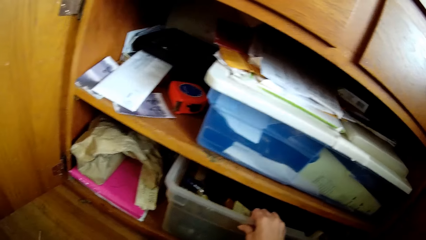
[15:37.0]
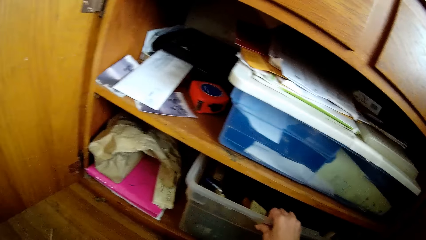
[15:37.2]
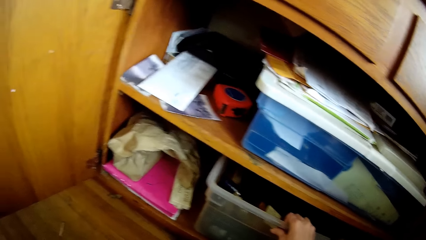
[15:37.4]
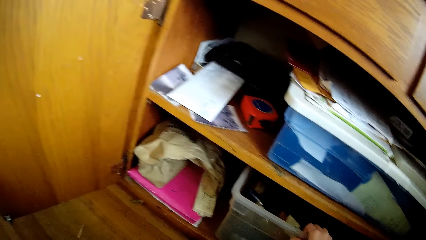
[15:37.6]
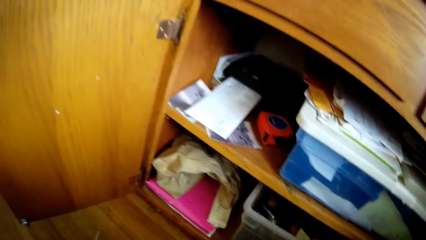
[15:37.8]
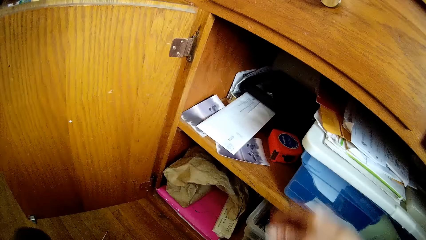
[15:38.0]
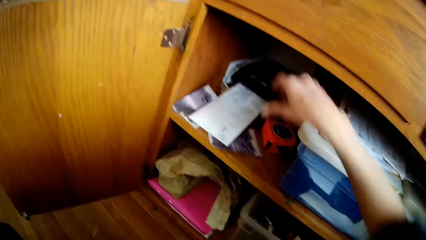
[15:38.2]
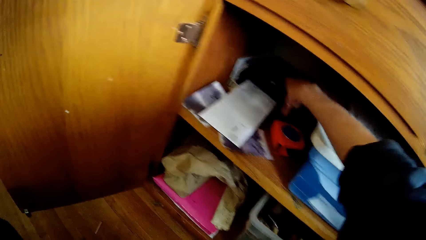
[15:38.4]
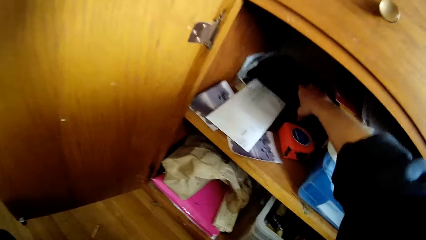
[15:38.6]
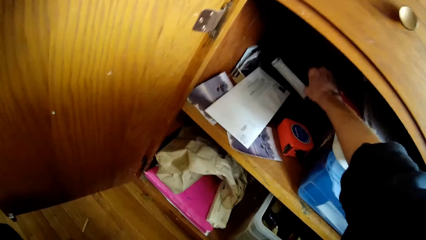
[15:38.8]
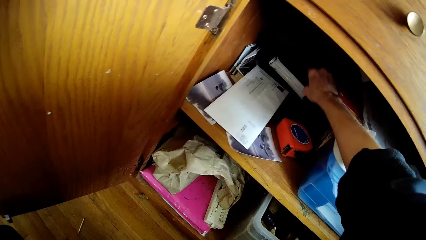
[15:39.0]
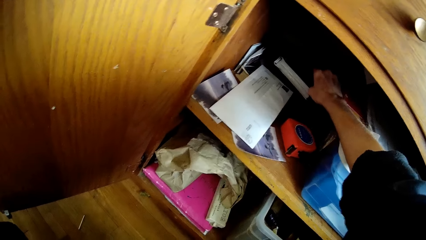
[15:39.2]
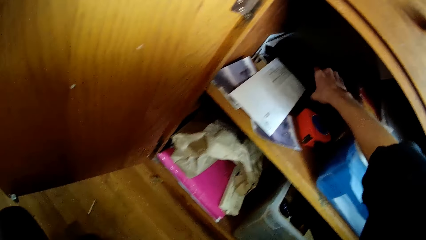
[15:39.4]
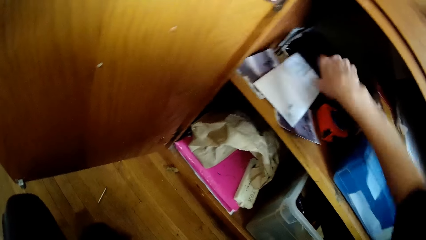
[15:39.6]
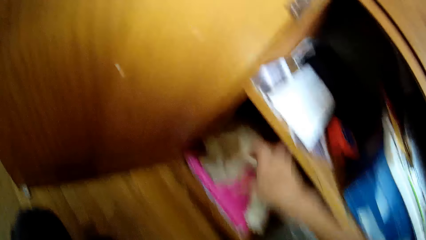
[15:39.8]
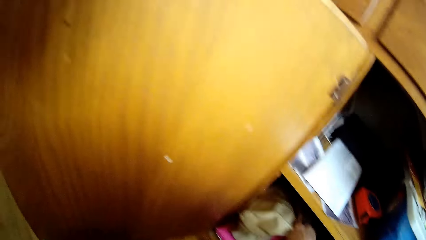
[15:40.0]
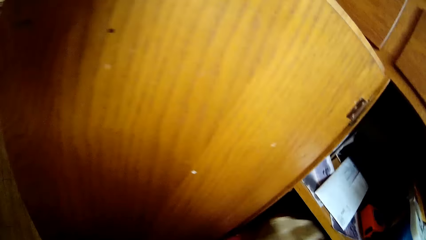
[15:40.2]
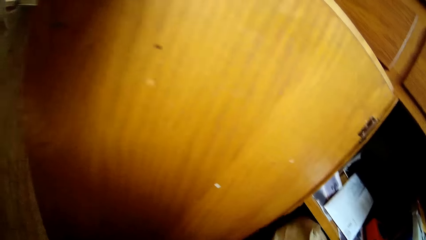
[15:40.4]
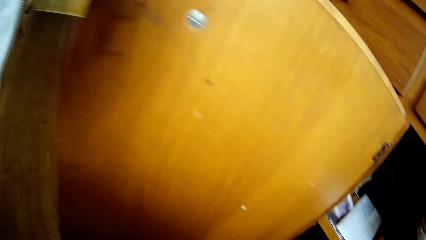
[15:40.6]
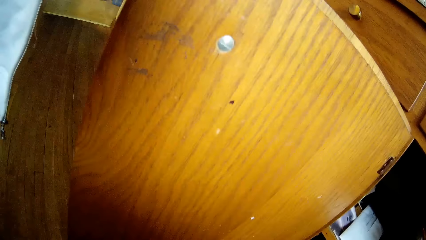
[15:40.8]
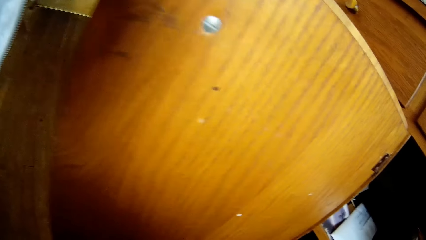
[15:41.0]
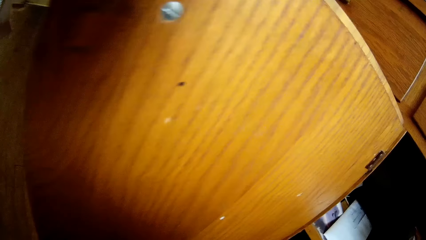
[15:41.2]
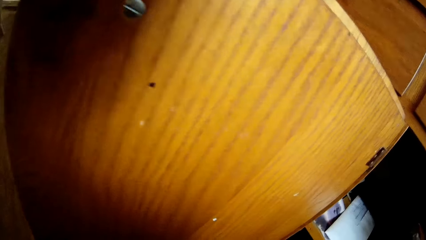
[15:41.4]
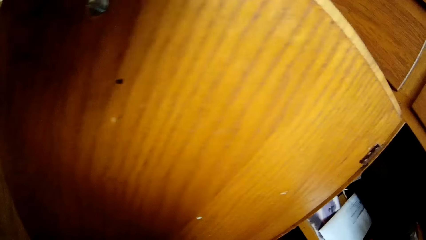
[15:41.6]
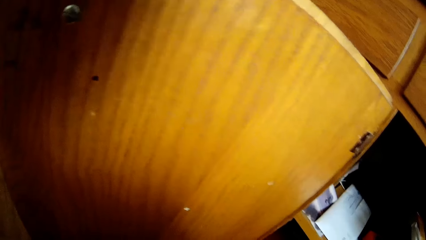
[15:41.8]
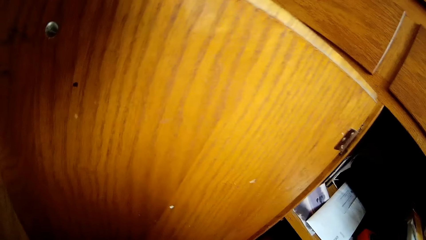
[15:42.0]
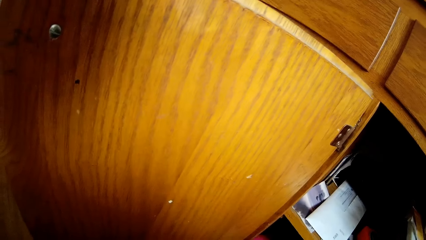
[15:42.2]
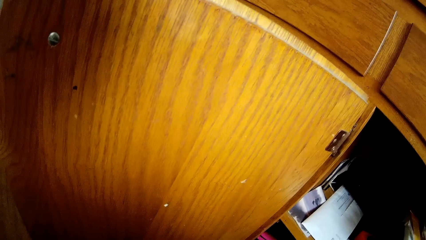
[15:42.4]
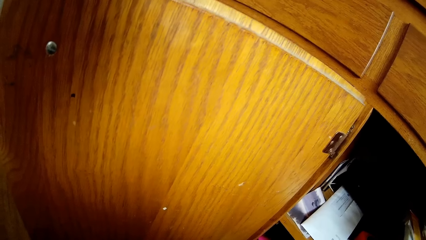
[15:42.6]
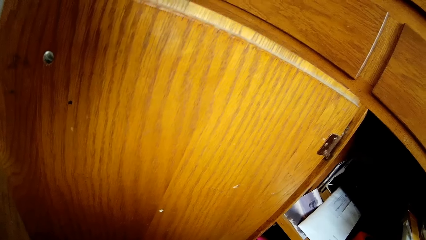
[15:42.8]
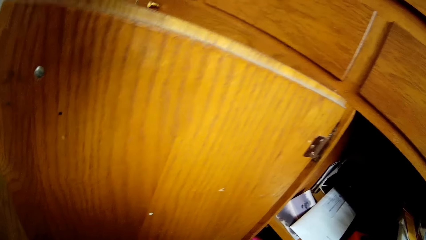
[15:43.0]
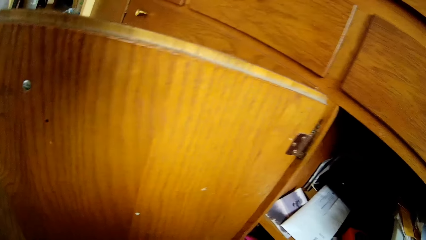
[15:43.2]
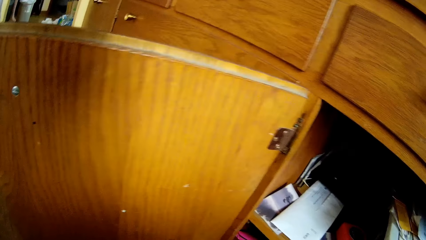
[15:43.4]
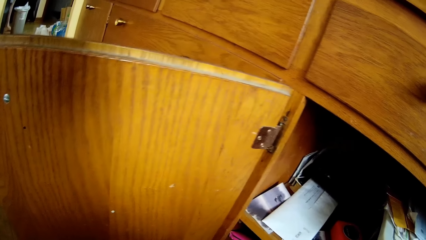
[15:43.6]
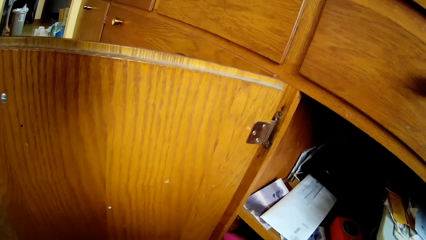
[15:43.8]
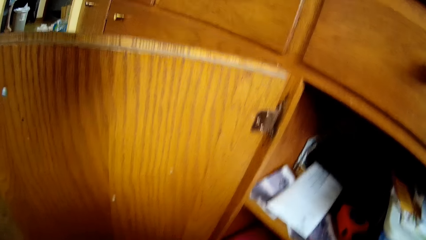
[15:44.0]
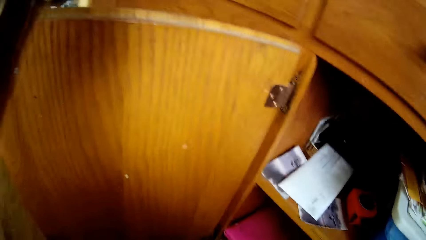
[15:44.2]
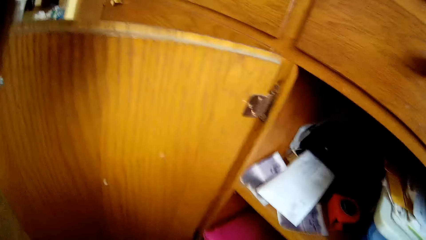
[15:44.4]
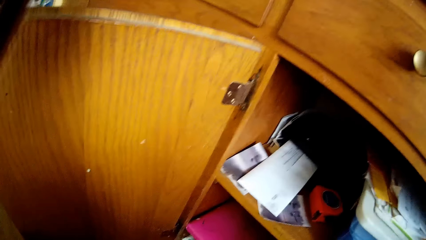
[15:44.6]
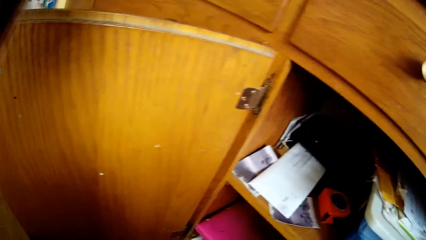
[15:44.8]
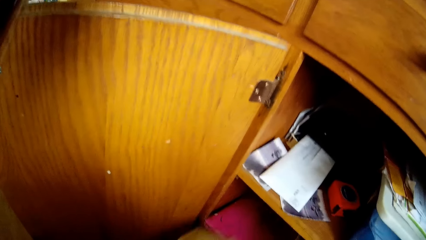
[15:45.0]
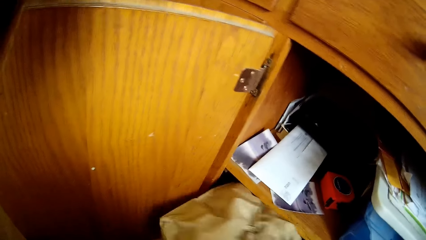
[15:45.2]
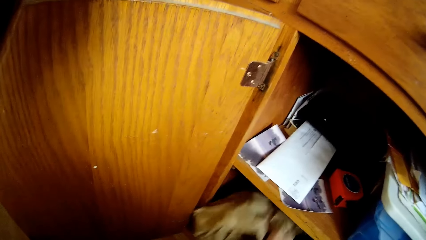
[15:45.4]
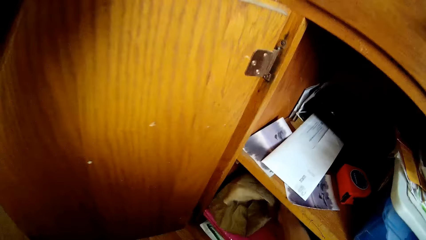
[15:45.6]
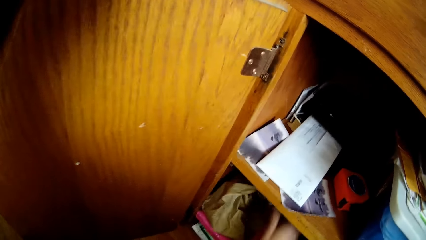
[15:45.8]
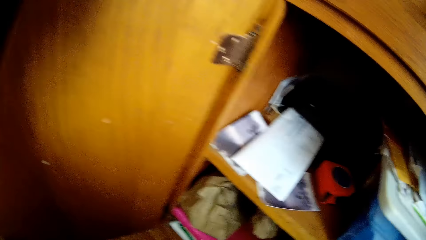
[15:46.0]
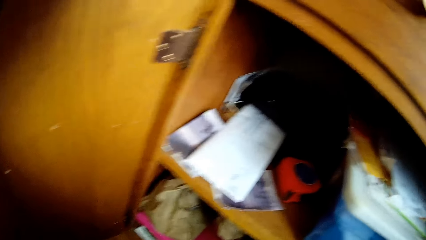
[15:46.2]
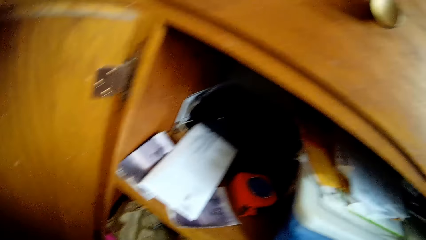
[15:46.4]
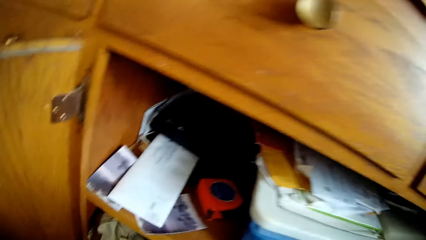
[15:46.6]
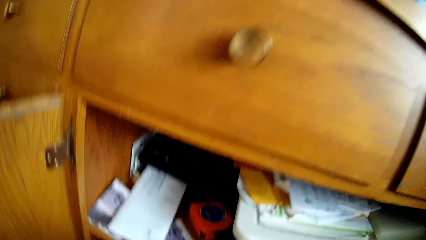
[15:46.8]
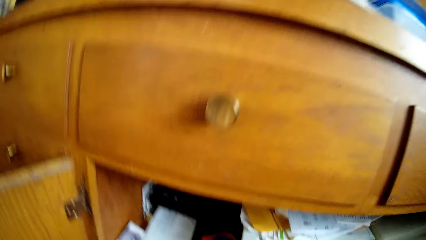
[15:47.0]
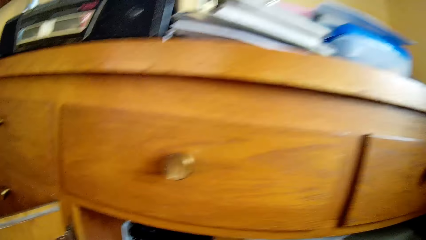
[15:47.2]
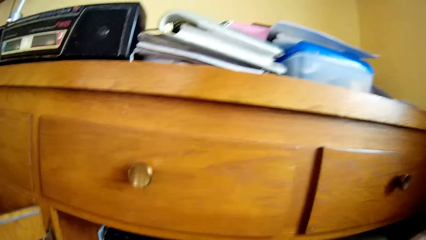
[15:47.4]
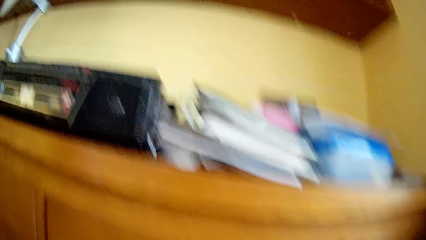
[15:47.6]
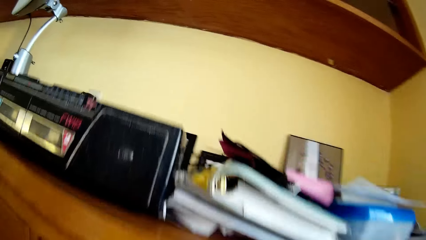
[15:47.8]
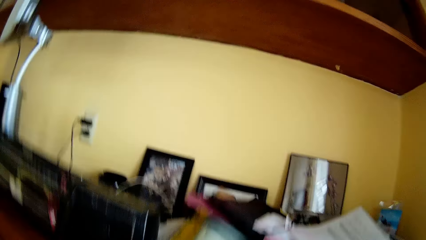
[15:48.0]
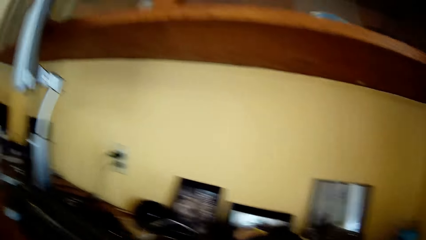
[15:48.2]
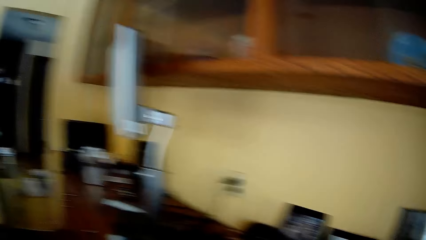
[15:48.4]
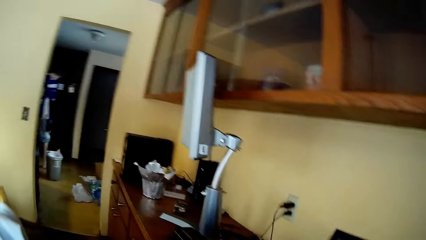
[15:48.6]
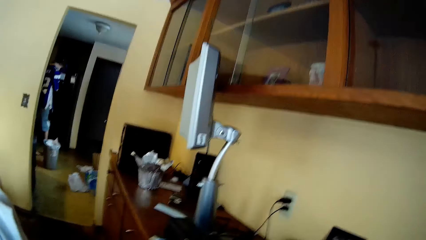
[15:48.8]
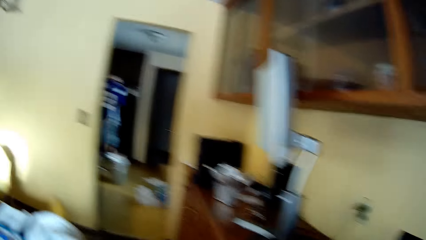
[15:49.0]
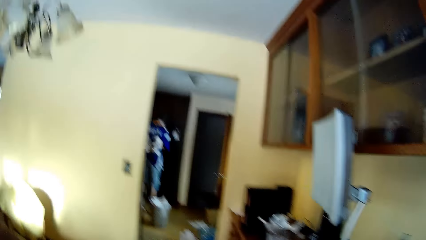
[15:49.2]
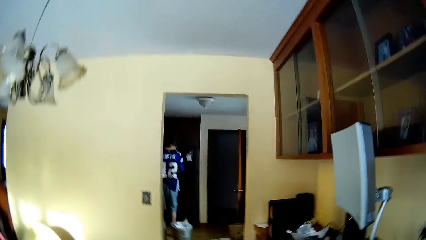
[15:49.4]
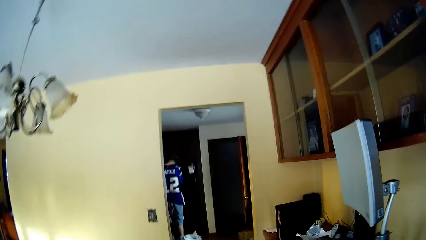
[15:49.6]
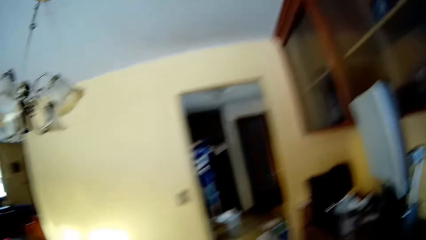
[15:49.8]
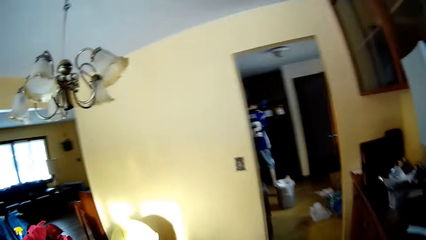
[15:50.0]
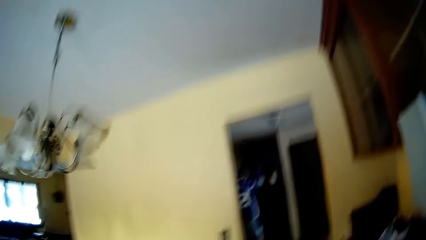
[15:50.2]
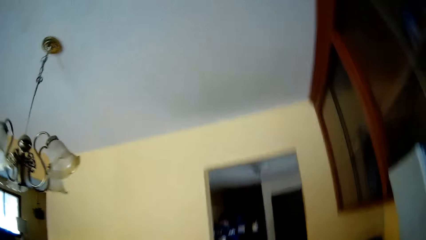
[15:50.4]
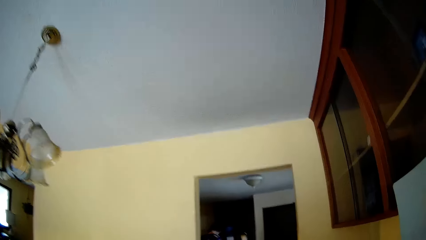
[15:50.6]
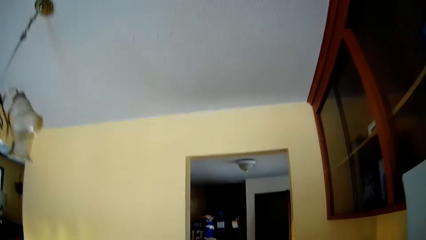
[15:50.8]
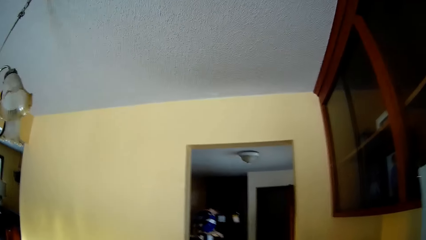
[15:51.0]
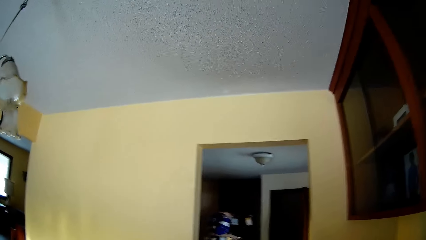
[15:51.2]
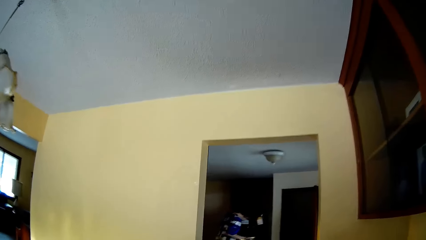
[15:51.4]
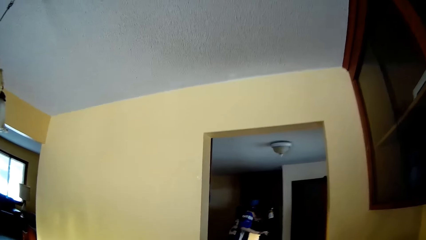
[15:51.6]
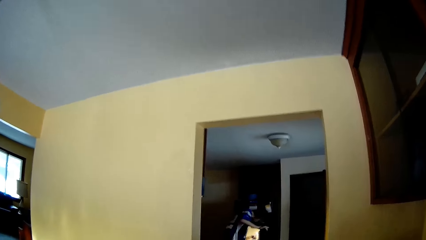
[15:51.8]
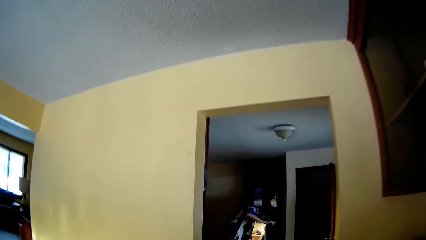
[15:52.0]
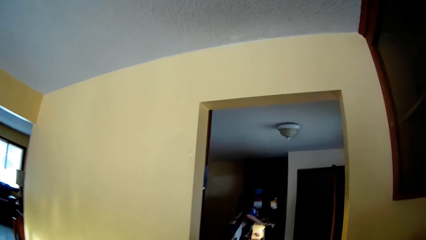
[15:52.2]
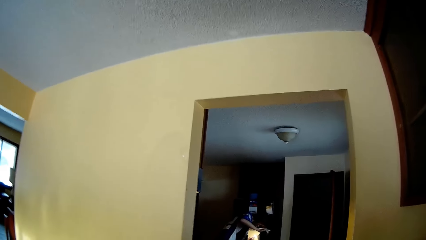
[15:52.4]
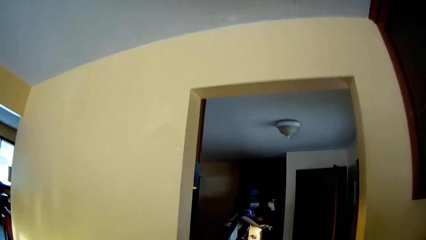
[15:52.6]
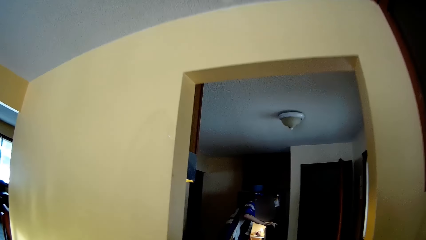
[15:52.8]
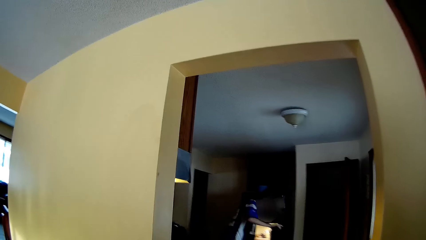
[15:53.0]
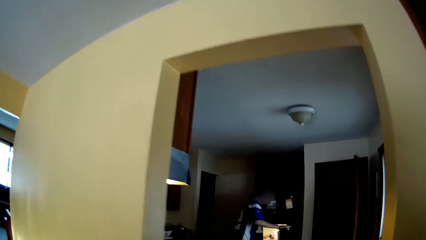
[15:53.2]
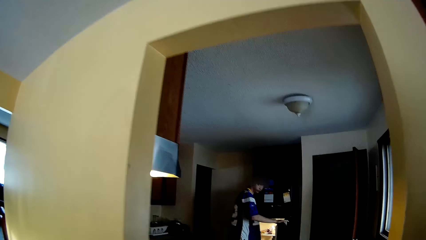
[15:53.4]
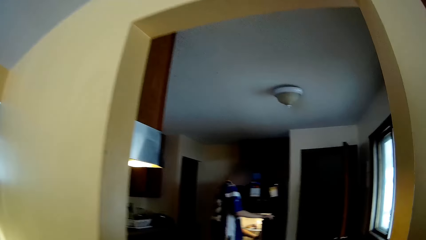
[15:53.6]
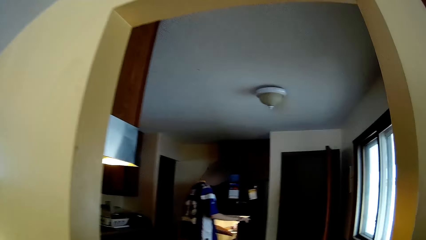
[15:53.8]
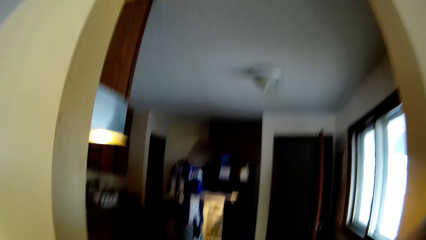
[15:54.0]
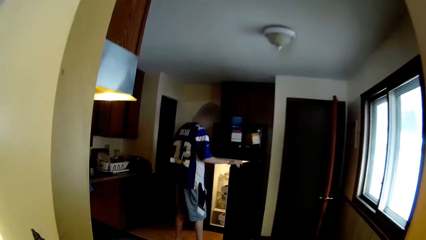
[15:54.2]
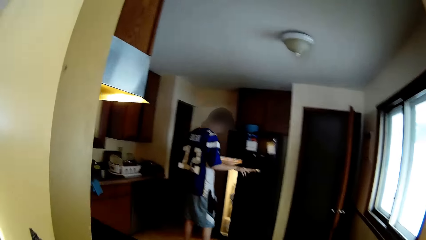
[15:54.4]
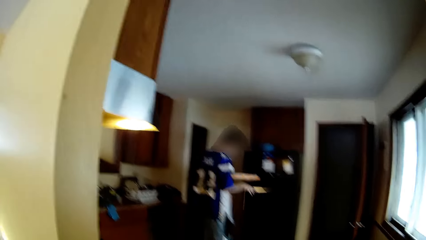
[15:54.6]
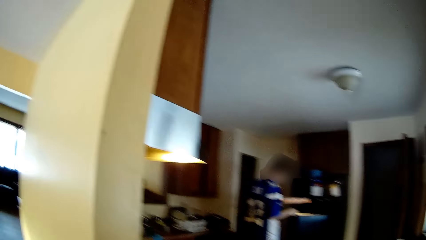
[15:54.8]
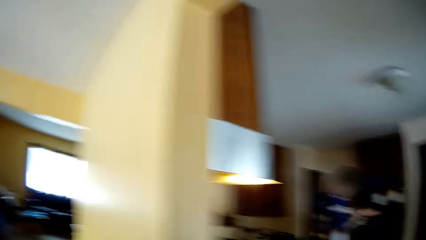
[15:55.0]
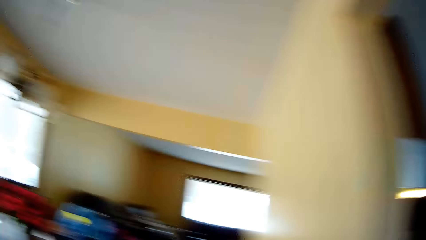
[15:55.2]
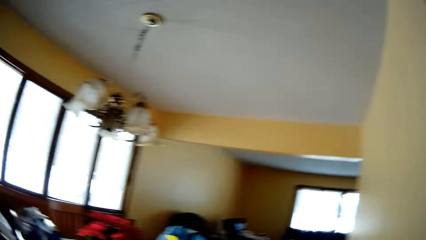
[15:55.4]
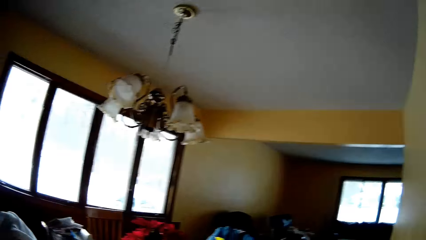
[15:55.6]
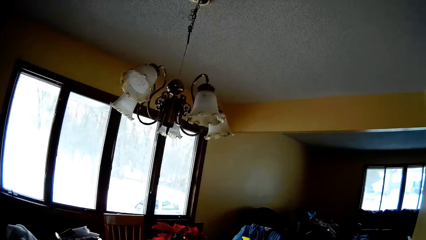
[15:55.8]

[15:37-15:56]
The camera wearer touches a book. She moves the book in the upper compartment cabinet with her right hand. She moves the paper bag in the lower compartment of the cabinet with her right hand. She picks the bag. She moves a pink book in the lower compartment of the cabinet with her right hand. She drops the paper bag in the lower compartment of the cabinet with her right hand. She looks around. She walks around the room. A boy opens a refrigerator with his right hand. The boy picks a box of pizza from the refrigerator with his left hand. The boy closes the refrigerator with his right hand.
